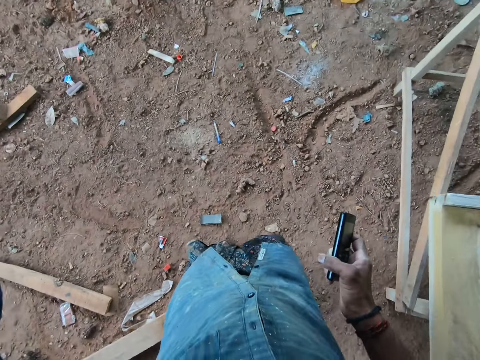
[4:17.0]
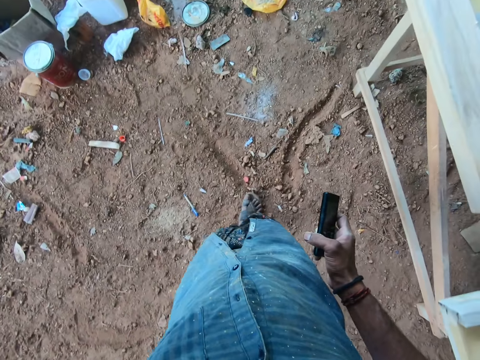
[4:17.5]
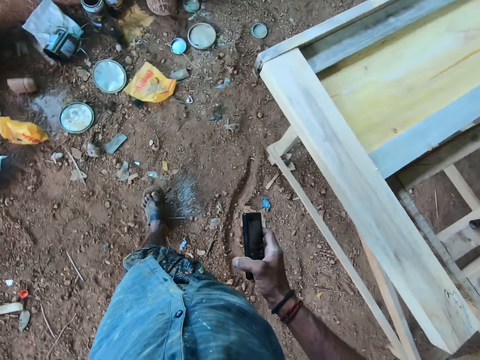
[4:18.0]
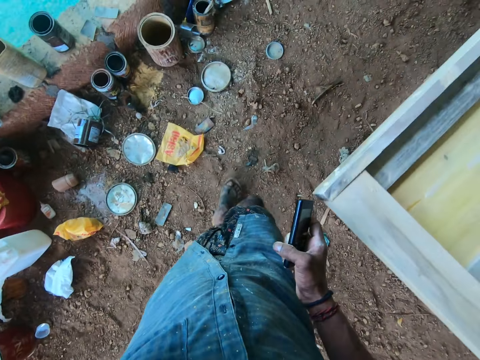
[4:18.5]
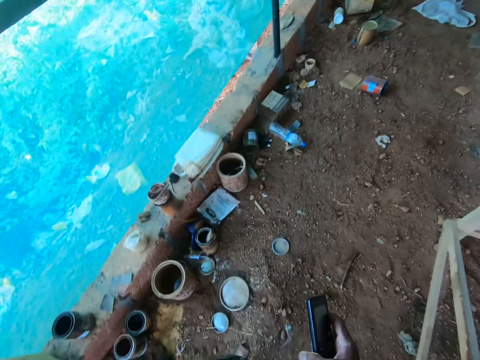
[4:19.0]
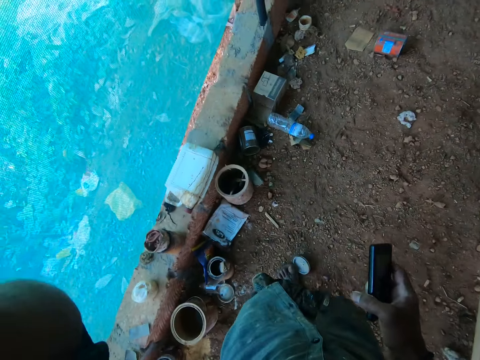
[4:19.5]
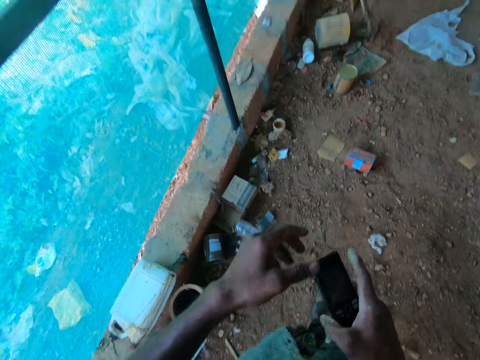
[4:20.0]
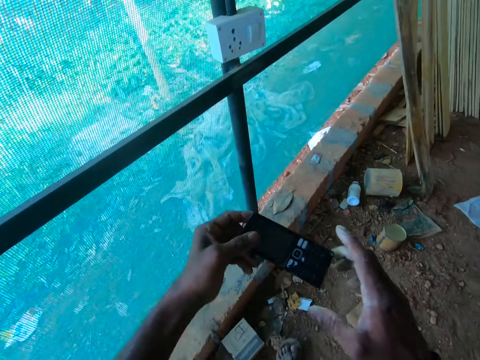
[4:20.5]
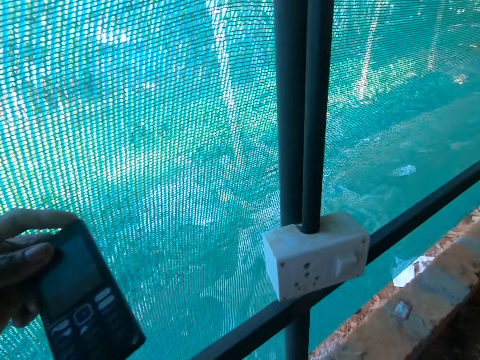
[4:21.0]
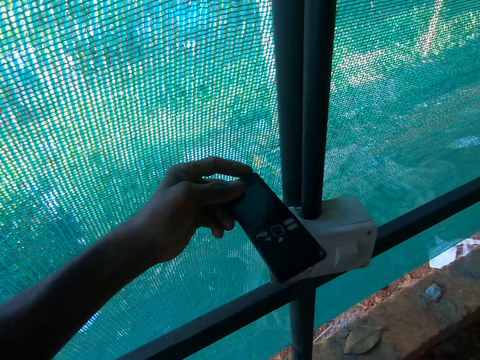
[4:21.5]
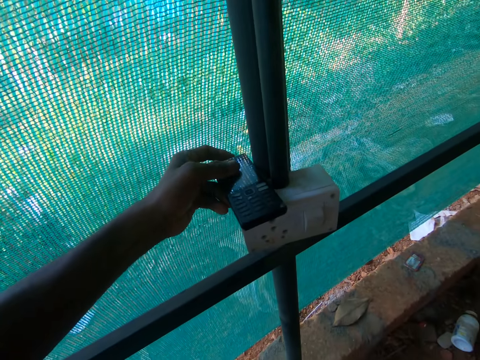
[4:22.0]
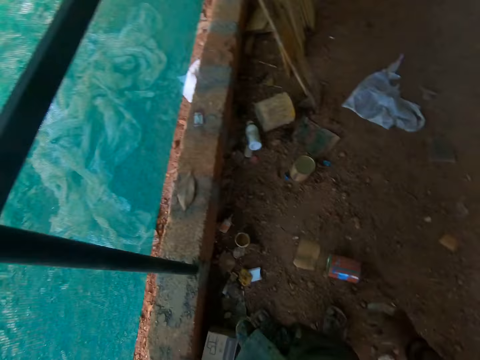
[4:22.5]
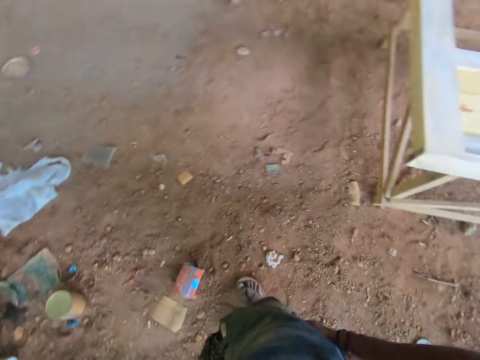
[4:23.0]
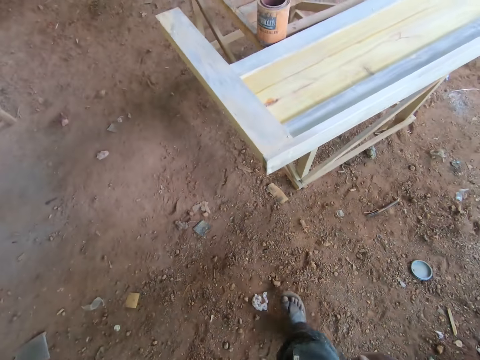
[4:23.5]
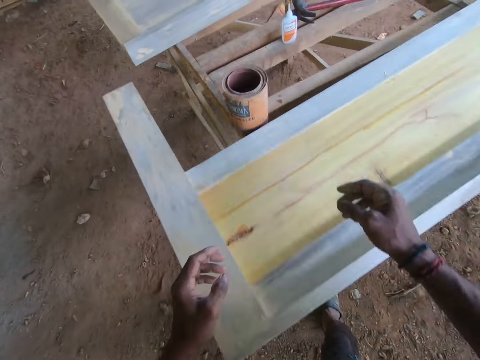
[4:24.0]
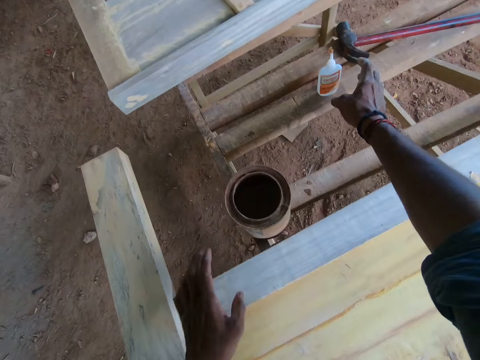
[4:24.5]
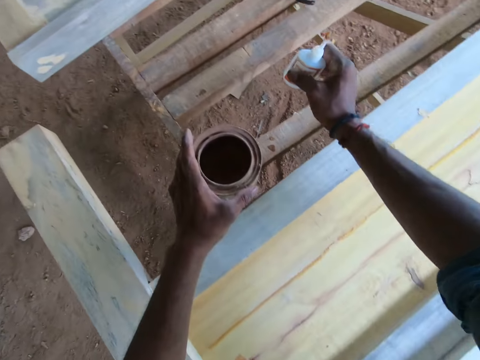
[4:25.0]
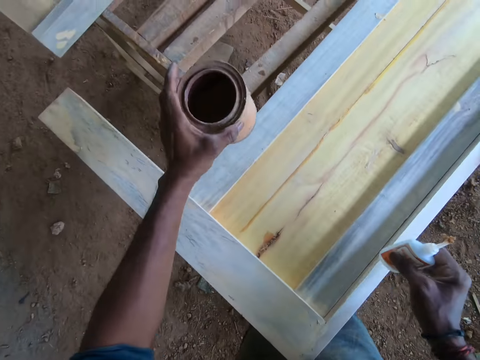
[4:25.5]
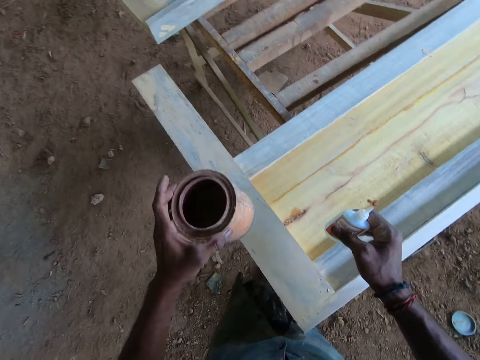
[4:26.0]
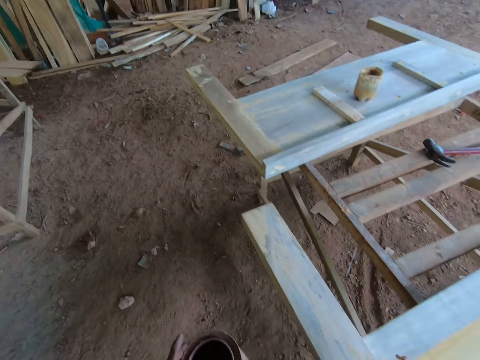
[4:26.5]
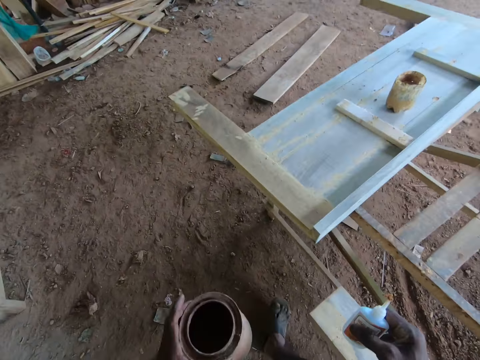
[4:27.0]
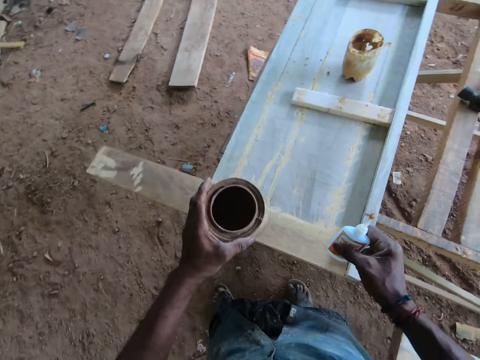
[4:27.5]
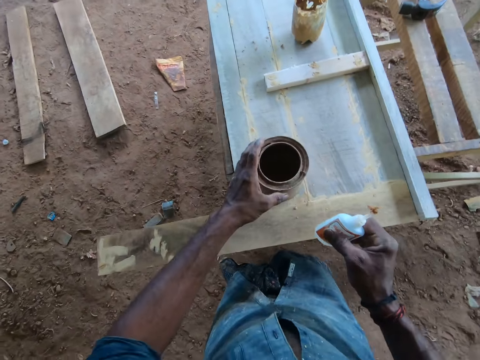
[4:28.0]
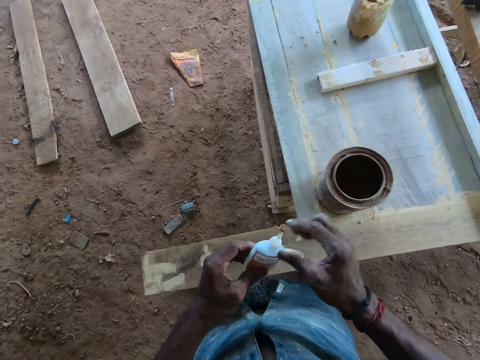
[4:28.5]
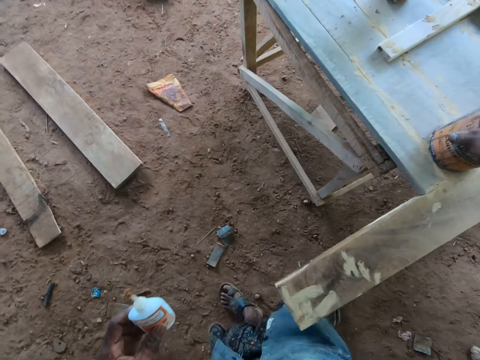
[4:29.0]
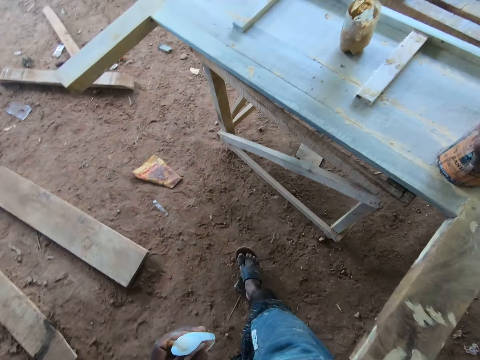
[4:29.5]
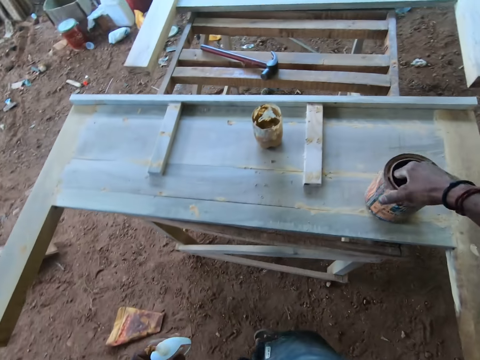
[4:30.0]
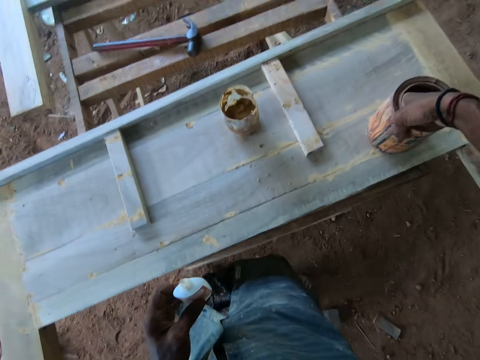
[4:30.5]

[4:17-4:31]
The camera wearer passes the cellphone in his left hand to his right hand. He adjusts his camera with his left hand. He walks ahead. He lifts the left hand. He walks ahead. He passes the cellphone in his right hand to his left hand. He holds the phone with the left hand. He drops the cellphone in his left hand on a socket box. He looks at the ground. He picks up the glue bottle on the table with his right hand. He picks up the container on the table with his left hand. He walks ahead. He drops the container in his left hand on the piece of wood on the table. He passes the bottle in his right hand to his left hand. He moves the container on the table with his right hand.

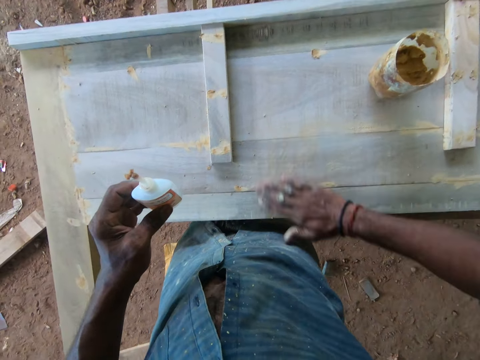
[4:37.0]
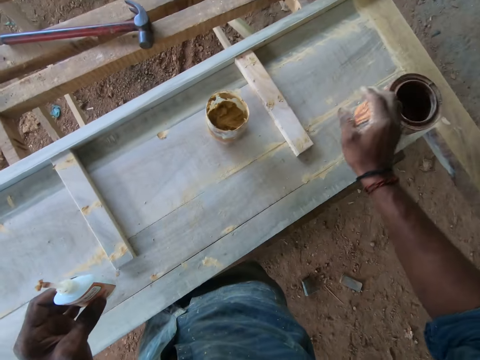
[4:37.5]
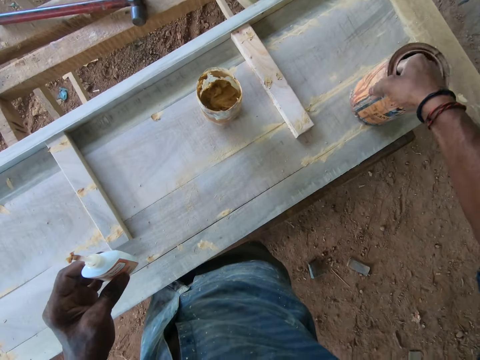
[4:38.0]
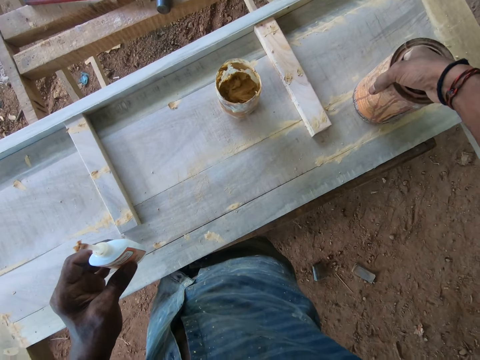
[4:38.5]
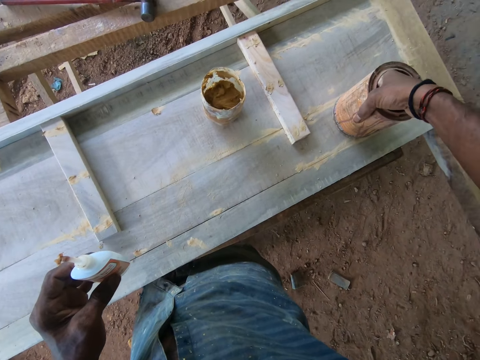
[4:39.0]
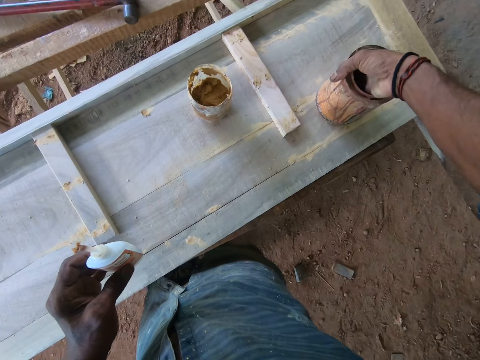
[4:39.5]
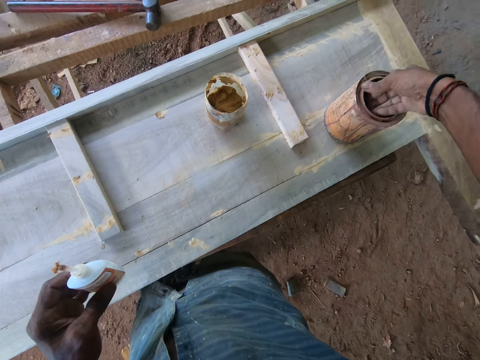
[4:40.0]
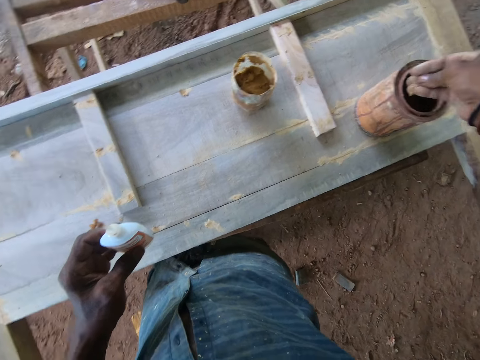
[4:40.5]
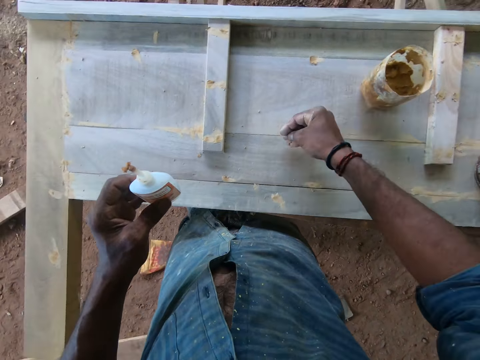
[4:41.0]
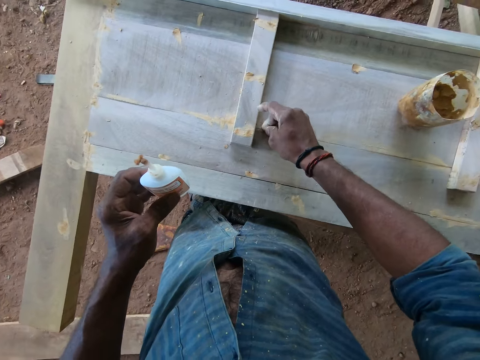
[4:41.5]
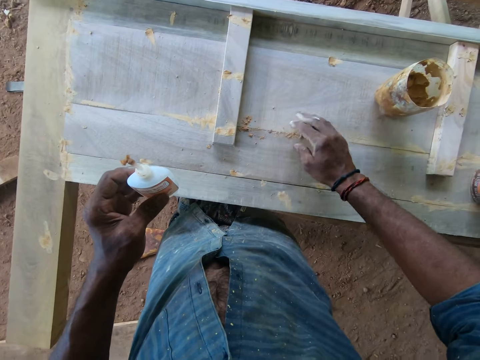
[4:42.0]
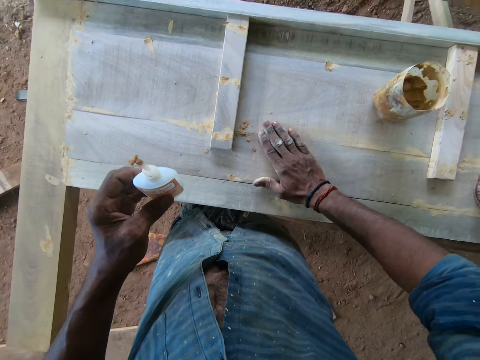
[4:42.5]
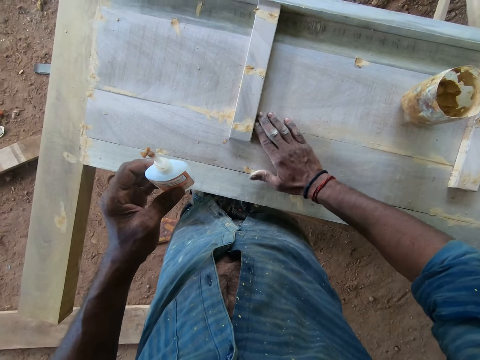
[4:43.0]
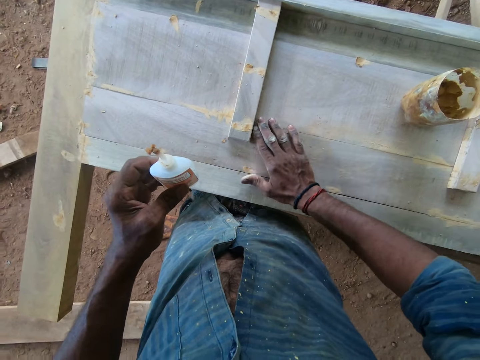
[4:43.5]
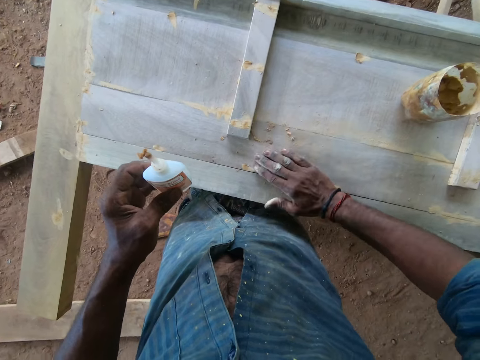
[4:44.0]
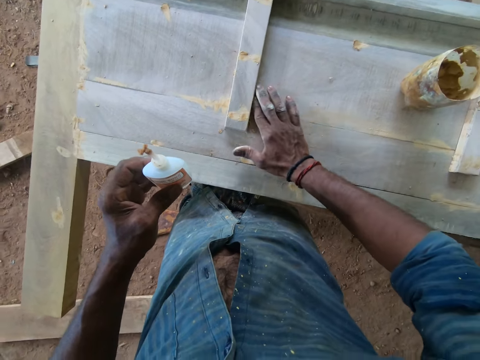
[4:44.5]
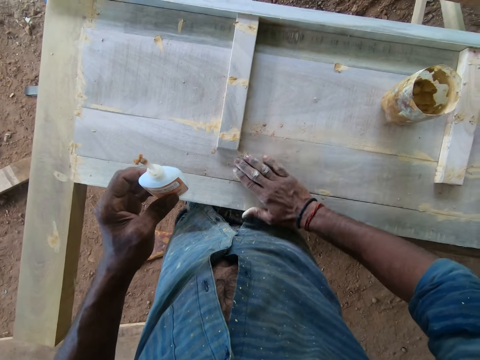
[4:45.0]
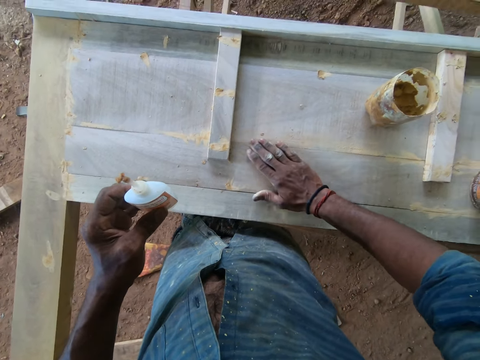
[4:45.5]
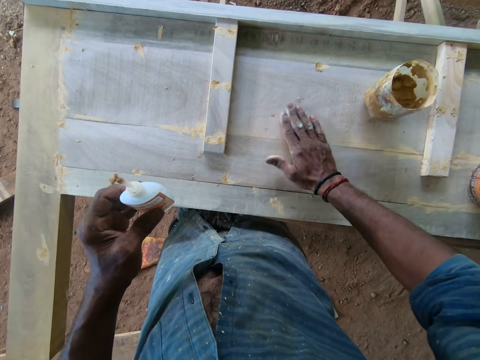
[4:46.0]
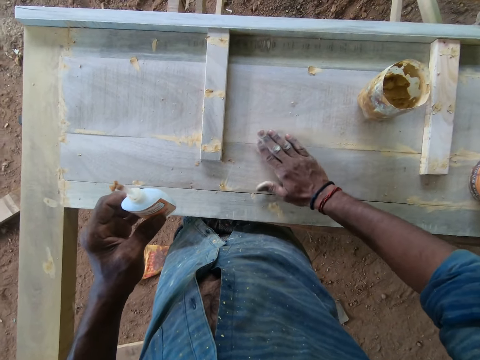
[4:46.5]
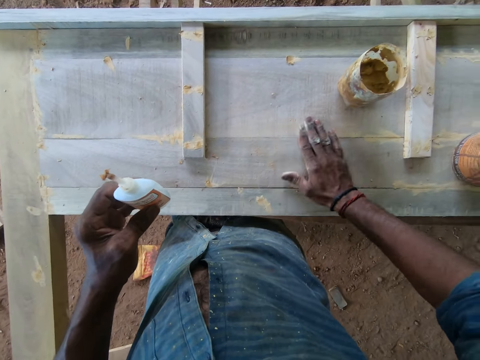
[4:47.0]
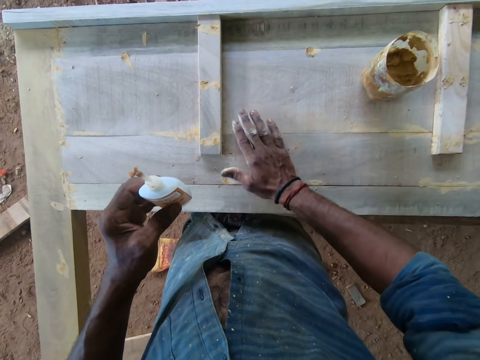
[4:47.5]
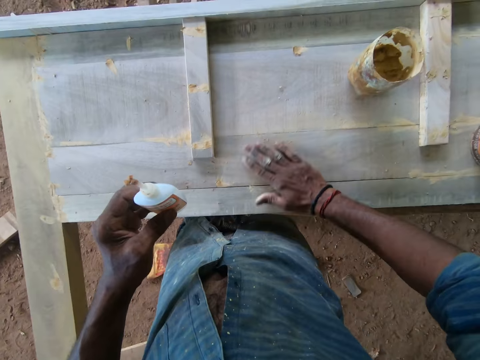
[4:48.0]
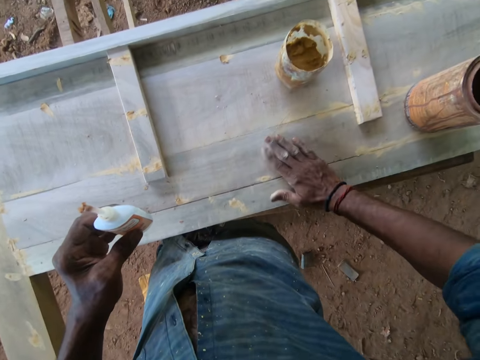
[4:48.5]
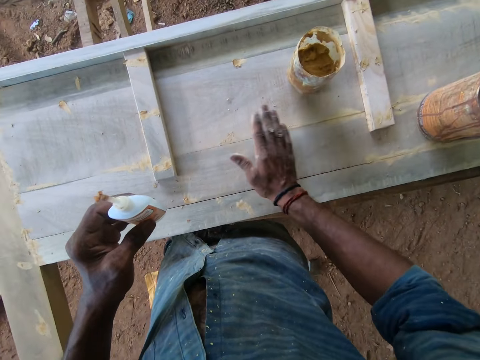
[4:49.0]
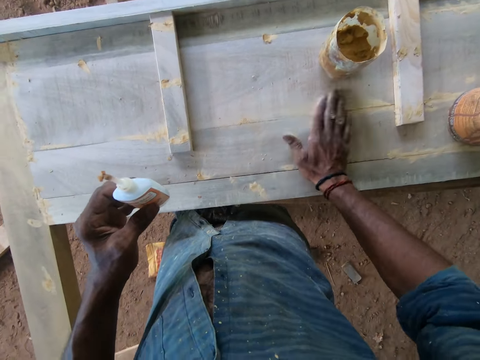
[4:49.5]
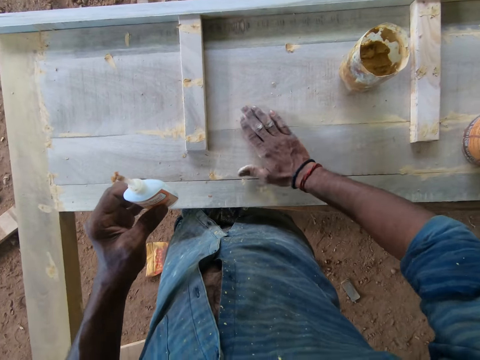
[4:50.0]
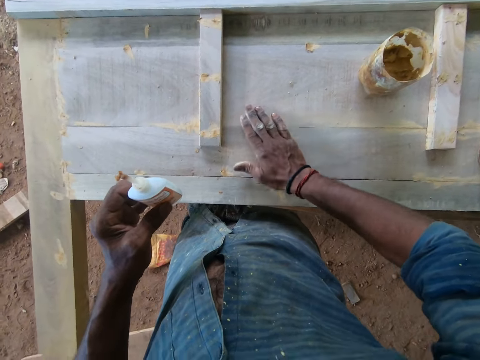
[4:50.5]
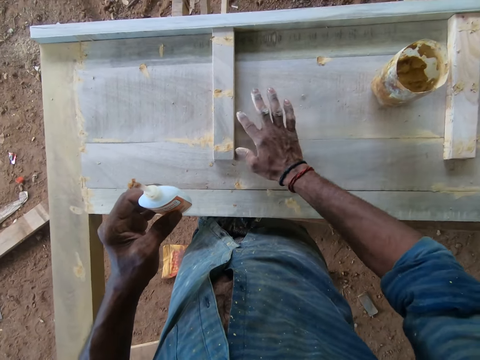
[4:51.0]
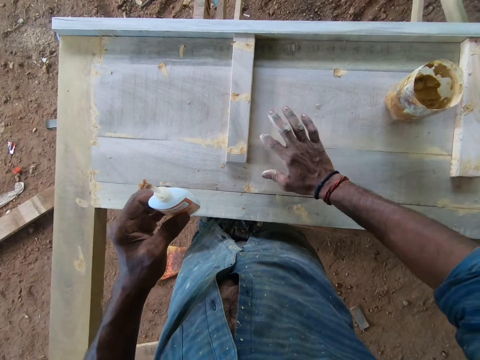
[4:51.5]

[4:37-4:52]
The camera wearer smears something on the wood. He dips the right hand in the container. He takes saw dust from the container with his right hand. He rubs the saw dust on the piece of wood with his right hand. He smears something on the wood.
